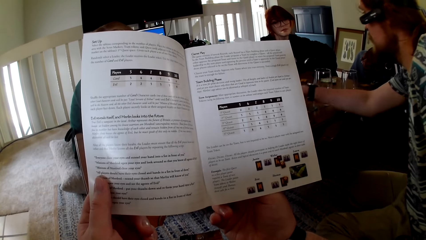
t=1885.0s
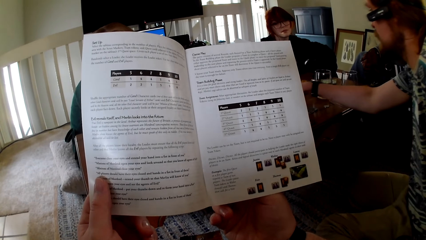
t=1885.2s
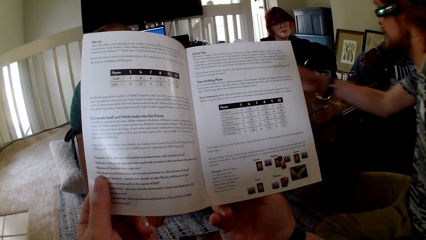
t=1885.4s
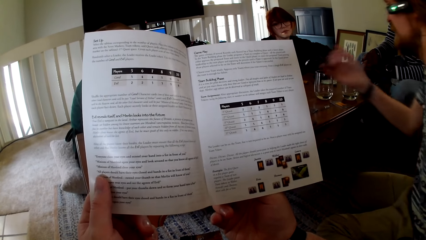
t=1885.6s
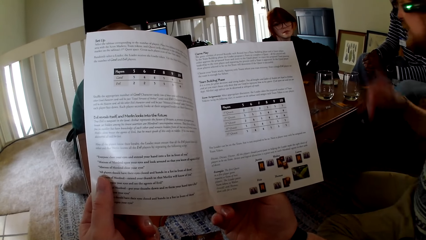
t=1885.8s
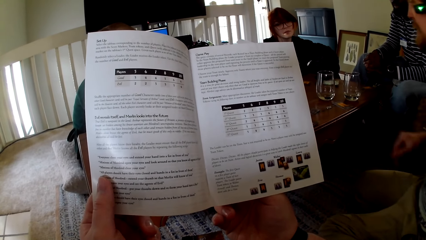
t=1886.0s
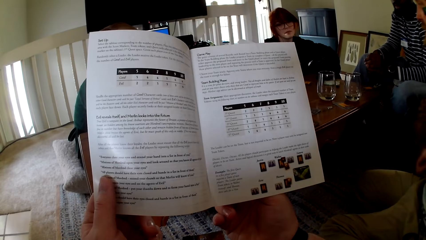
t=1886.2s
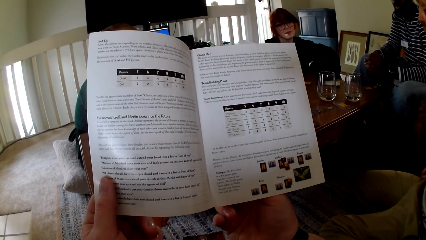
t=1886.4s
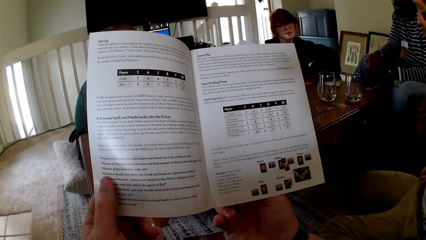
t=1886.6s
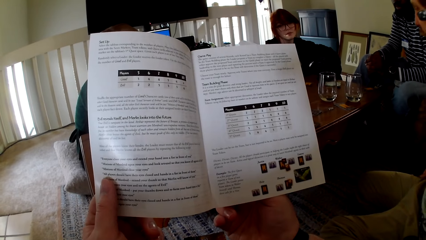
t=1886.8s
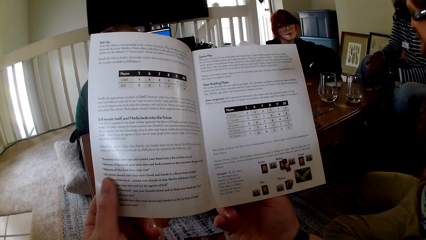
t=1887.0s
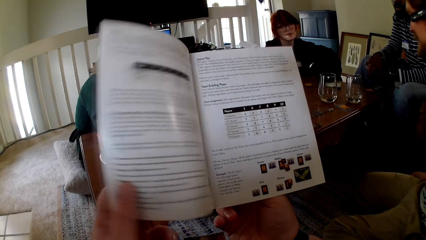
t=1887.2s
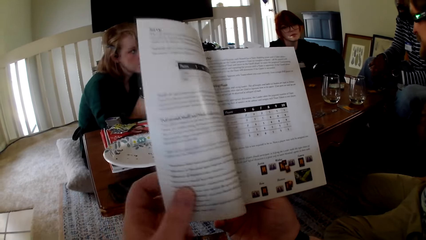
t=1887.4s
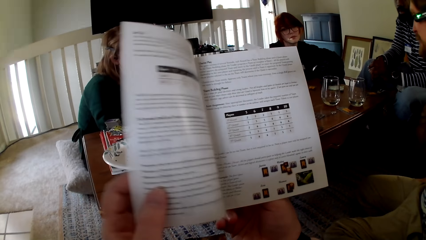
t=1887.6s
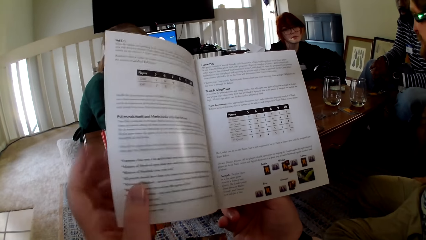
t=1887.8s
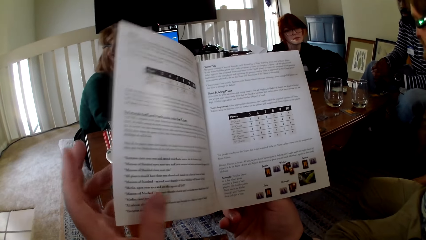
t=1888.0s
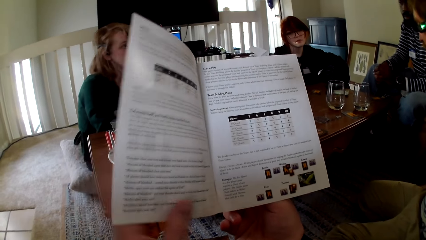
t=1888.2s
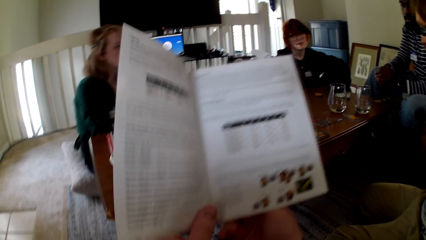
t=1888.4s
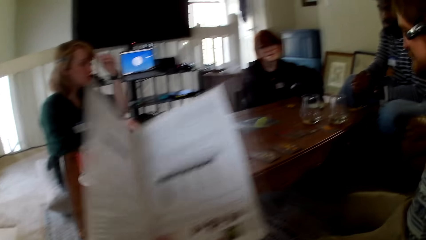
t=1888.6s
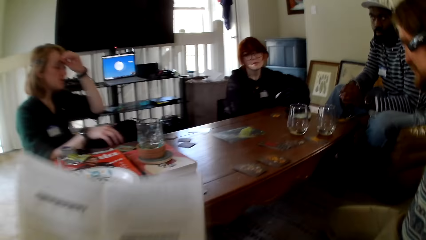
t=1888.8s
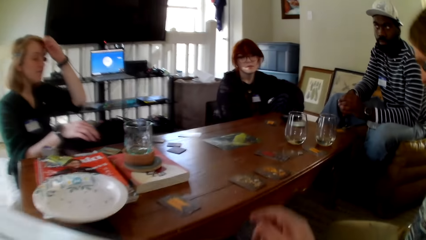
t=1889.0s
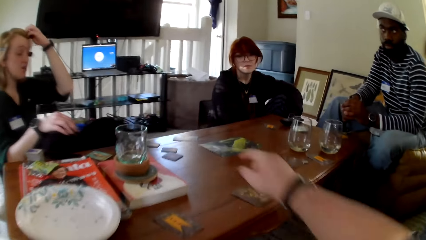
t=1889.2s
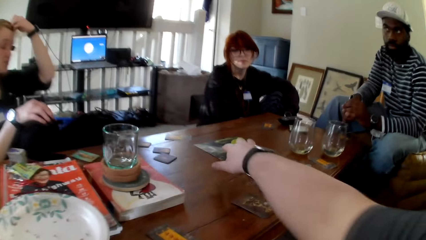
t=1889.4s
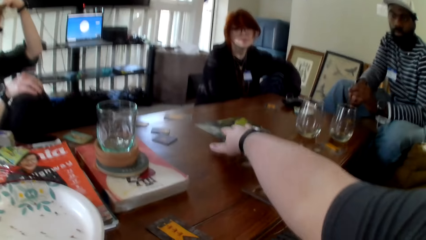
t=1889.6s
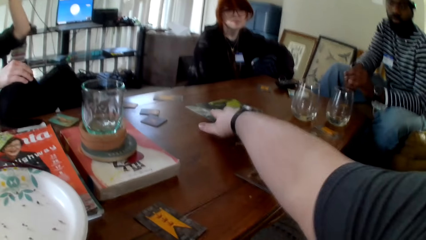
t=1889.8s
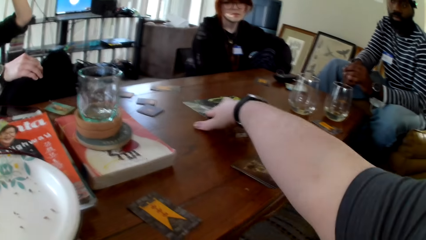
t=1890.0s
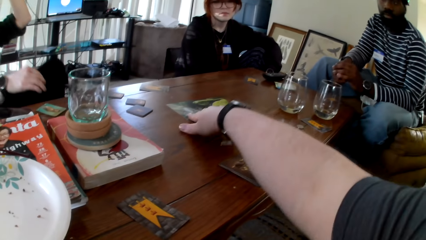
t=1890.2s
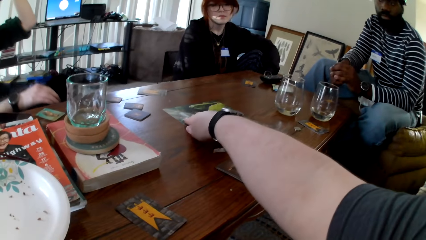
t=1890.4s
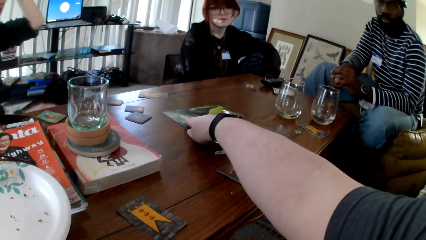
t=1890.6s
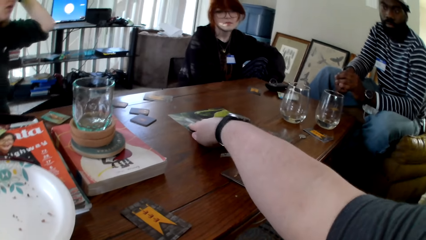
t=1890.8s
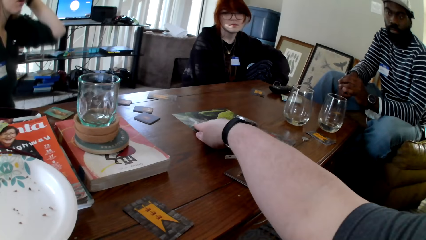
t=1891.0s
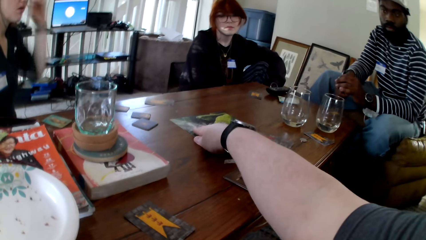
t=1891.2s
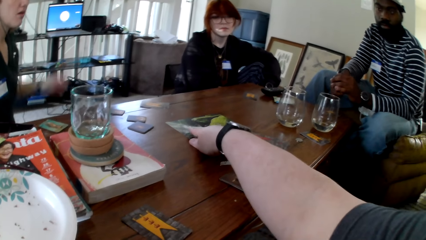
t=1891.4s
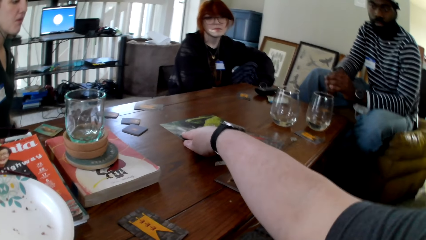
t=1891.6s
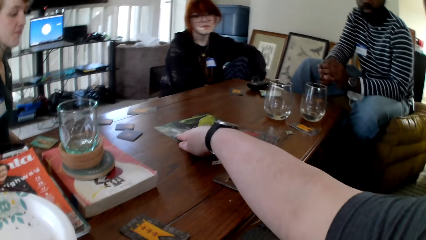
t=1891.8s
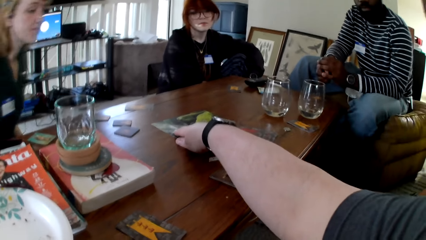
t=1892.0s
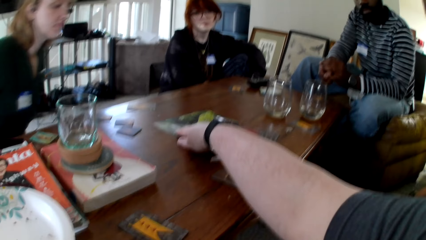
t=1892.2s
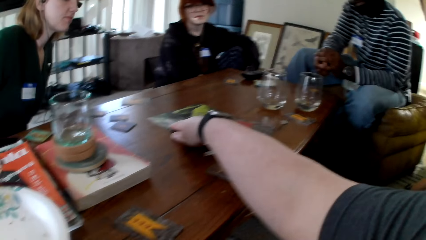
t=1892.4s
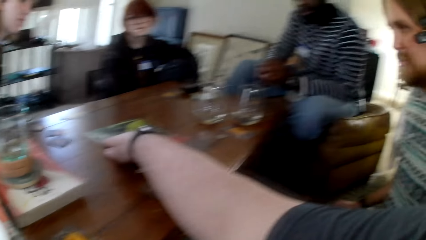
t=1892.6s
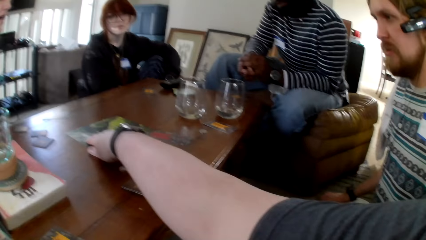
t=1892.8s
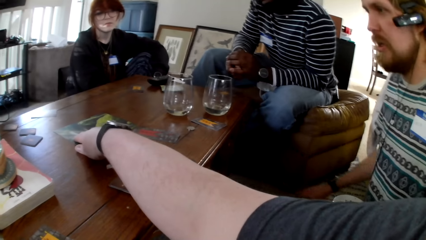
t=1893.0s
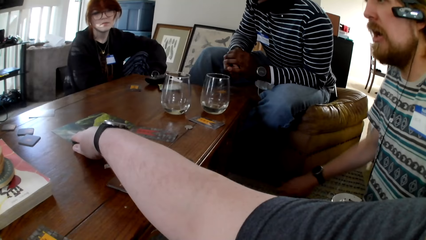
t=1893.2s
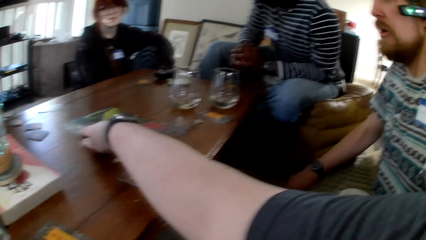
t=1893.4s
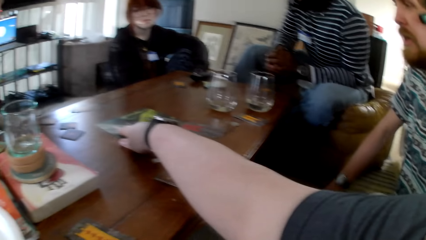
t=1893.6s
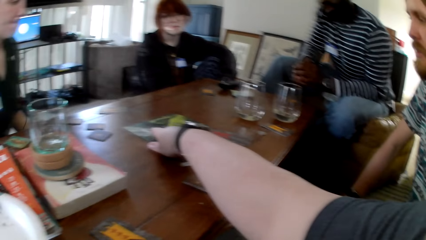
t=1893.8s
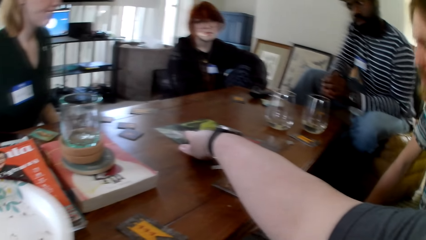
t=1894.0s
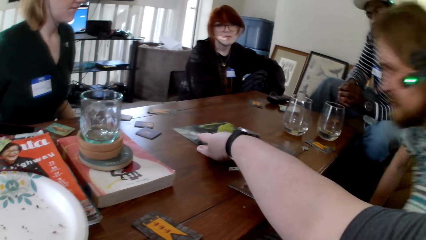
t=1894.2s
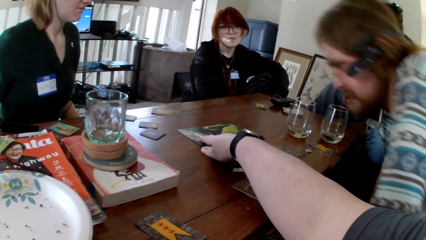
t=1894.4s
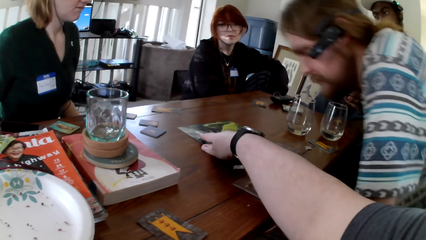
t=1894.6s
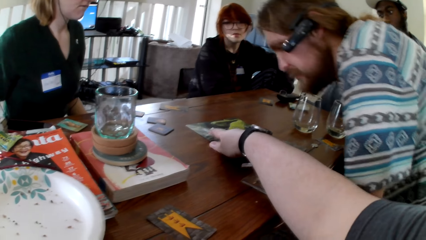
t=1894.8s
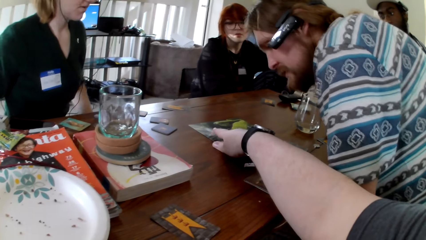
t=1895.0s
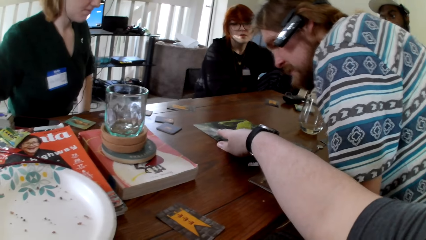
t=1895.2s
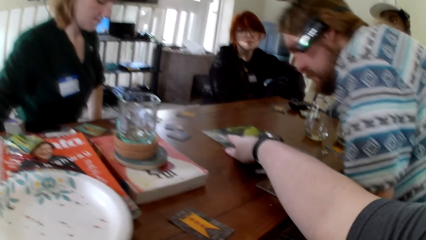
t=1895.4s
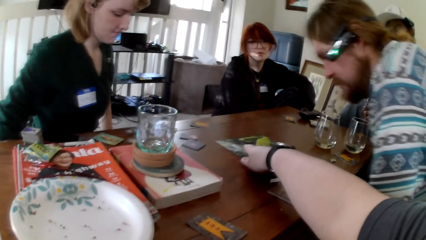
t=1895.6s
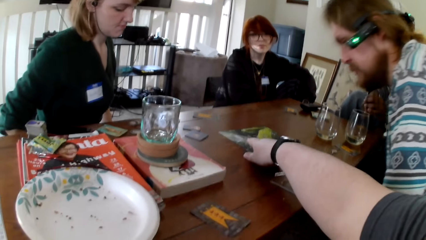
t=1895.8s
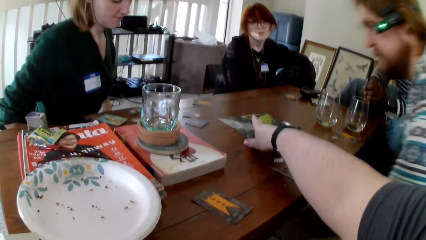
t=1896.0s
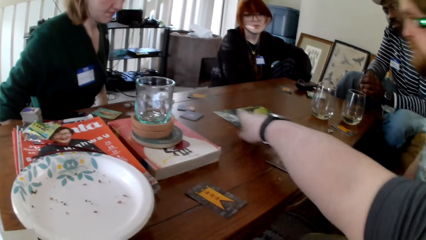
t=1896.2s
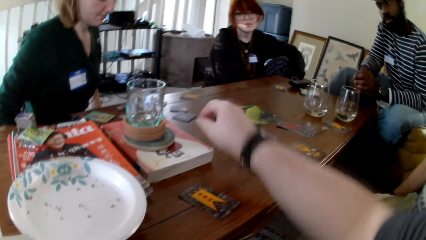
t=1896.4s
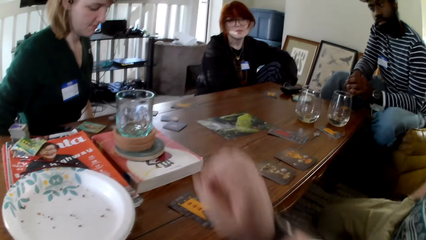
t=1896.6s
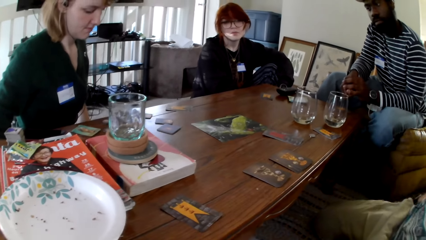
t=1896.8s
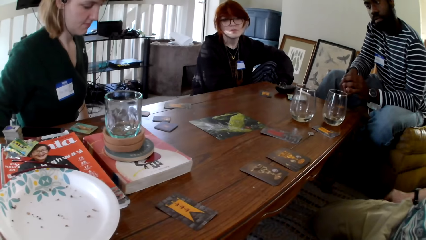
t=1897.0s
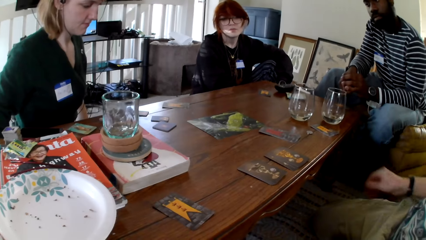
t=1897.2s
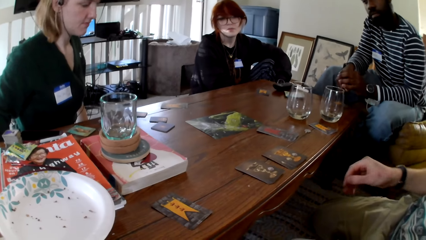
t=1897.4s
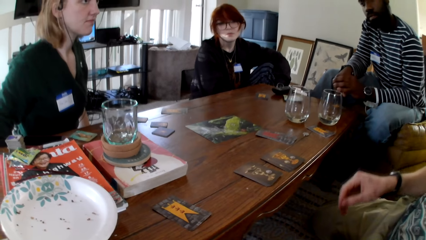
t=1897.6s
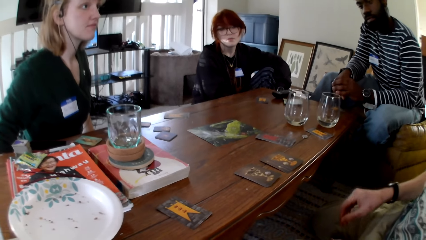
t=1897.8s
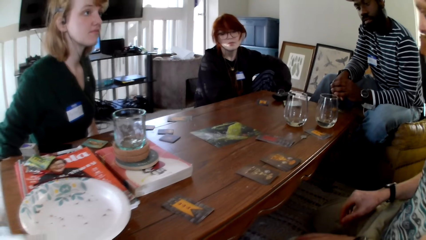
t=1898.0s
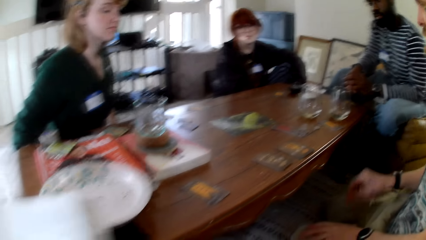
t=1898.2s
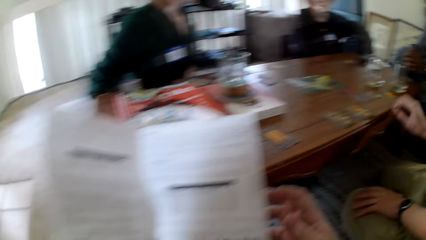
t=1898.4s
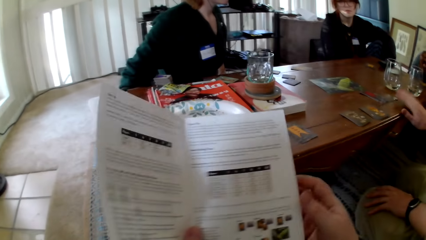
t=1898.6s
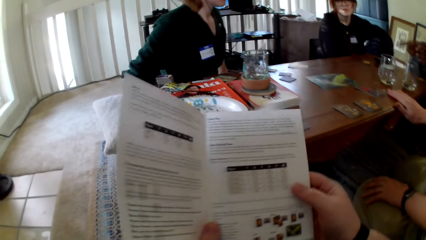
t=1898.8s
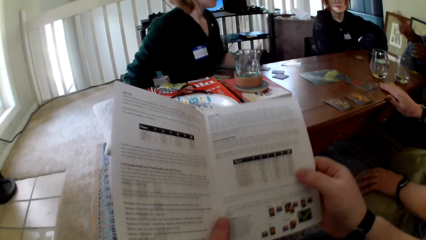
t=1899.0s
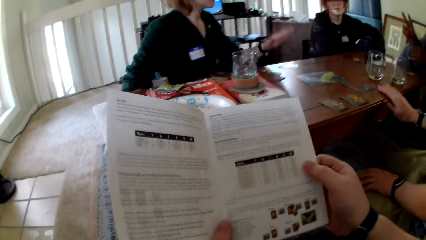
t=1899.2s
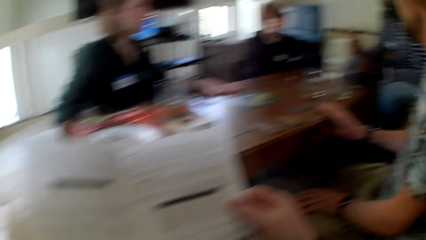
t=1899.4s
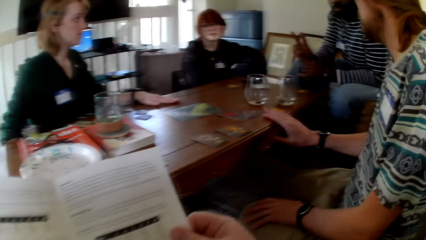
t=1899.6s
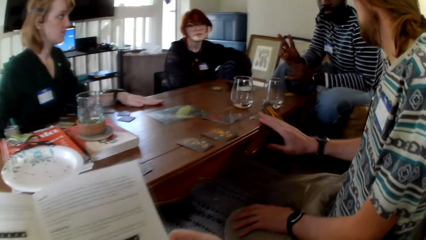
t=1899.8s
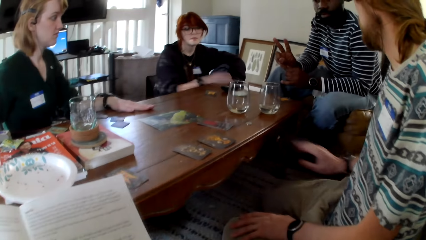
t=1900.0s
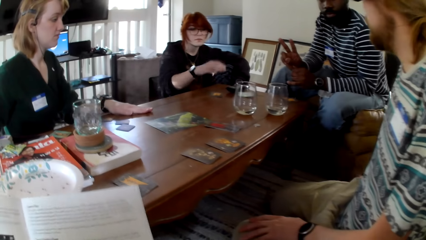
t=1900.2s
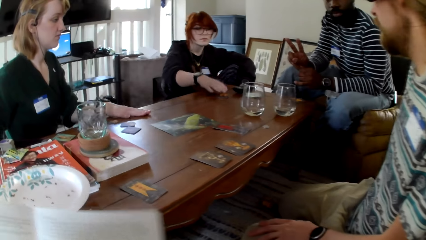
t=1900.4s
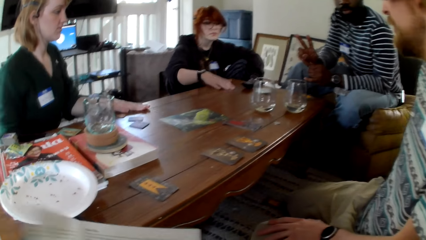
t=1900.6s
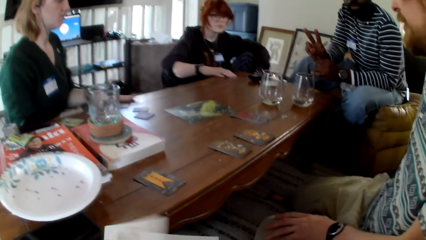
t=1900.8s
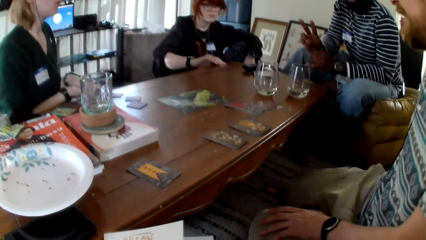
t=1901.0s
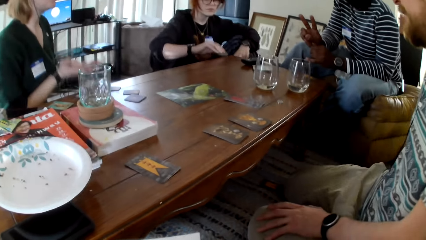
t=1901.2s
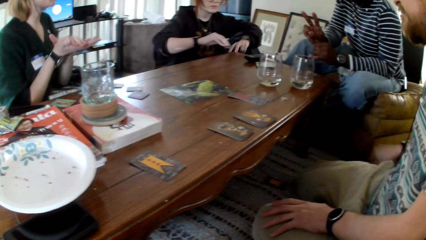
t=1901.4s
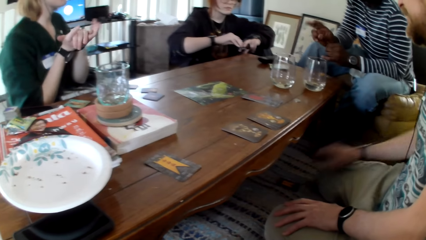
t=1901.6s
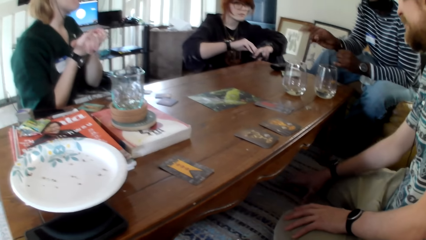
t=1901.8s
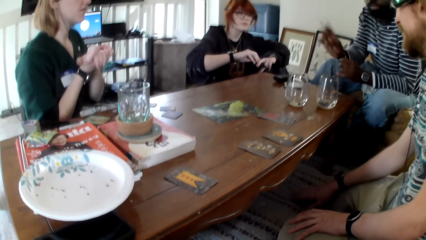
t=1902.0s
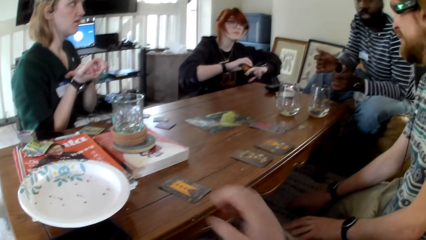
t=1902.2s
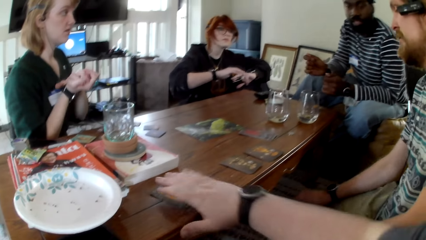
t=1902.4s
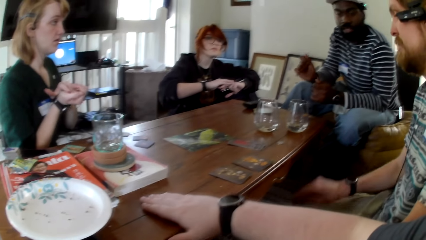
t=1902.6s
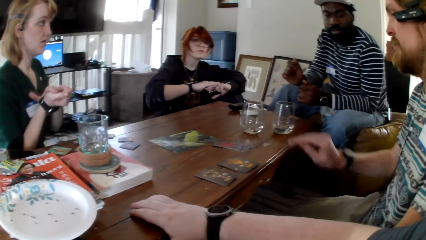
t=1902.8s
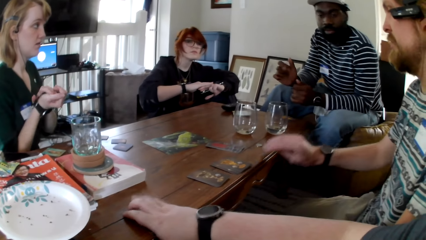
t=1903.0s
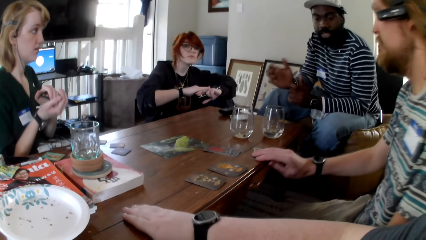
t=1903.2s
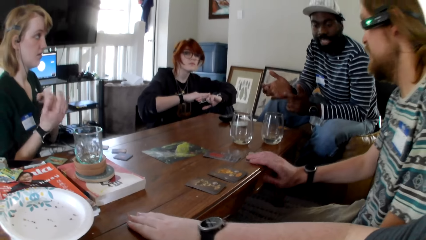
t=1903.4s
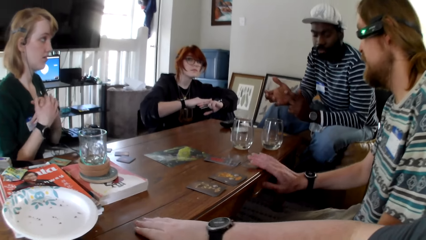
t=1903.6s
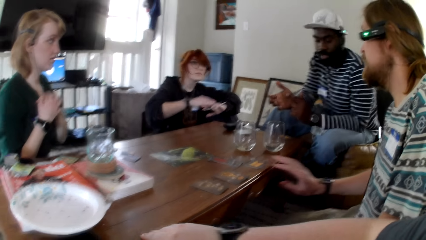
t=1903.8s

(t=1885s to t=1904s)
A man holds something. A person touches the cards. The man gestures his hand. The man holds his waist. The camera wearer reads the pamphlet. He touches the book. He pulls the picture. He touches the card. He holds the picture. He pulls his hand off the picture. The man holds the table. The person touches the cards. The camera wearer holds the pamphlet and reads the pamphlet. The man pulls the card. A woman holds a card. Another man gestures his hand. Another woman pulls a card. The first woman pulls a card. The first man picks up the card. Another person touches the cards. The camera wearer picks up the card. The first man puts the card on the table. The other man gestures his hands. The camera wearer touches the card.
